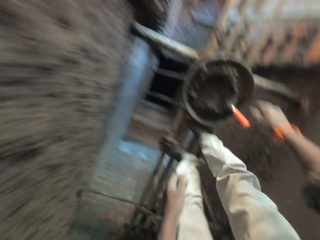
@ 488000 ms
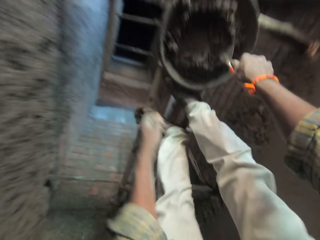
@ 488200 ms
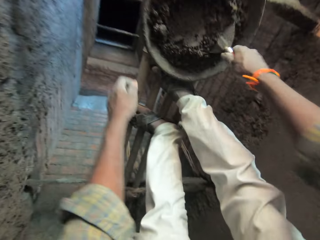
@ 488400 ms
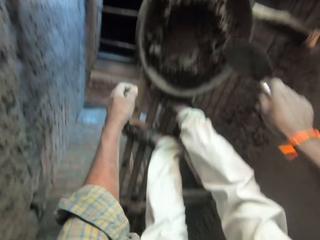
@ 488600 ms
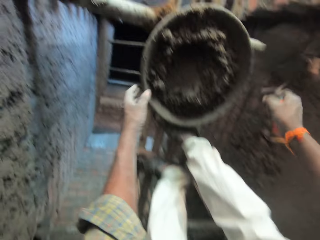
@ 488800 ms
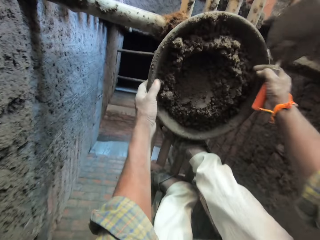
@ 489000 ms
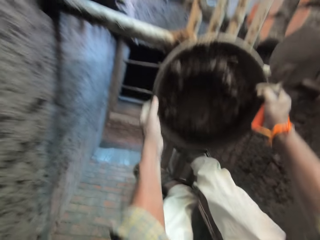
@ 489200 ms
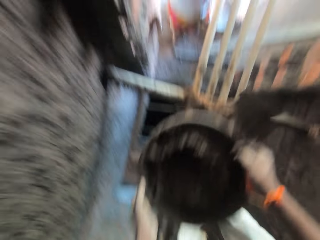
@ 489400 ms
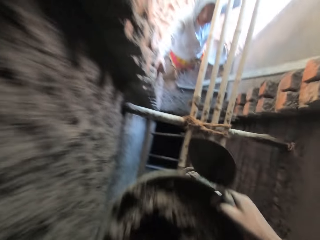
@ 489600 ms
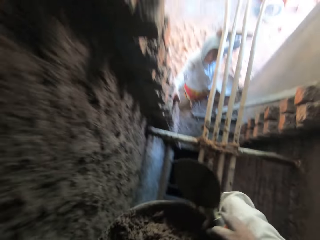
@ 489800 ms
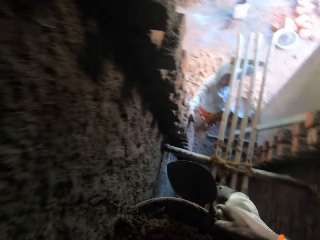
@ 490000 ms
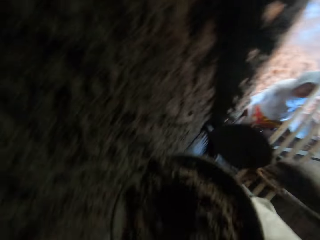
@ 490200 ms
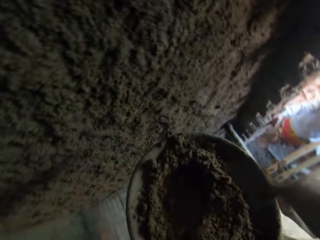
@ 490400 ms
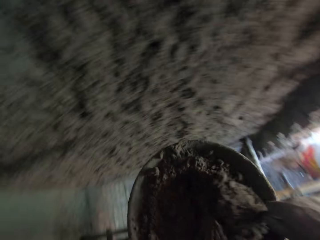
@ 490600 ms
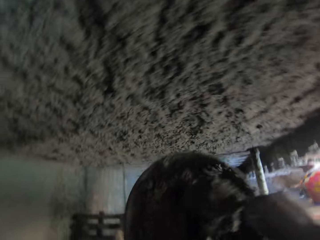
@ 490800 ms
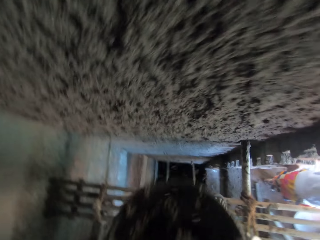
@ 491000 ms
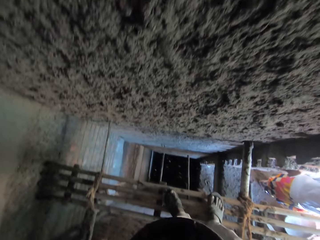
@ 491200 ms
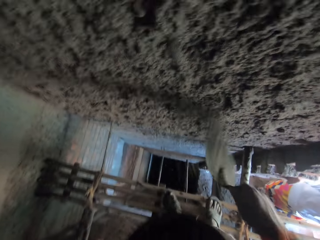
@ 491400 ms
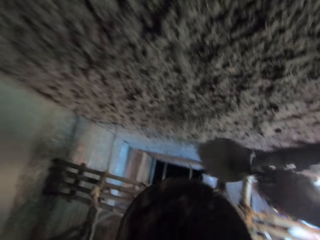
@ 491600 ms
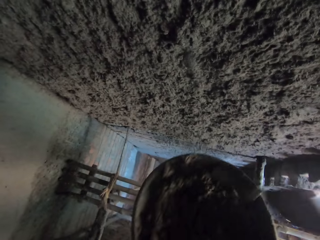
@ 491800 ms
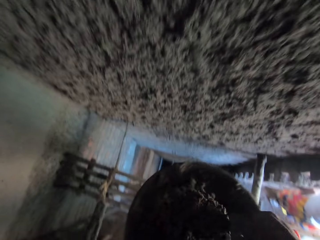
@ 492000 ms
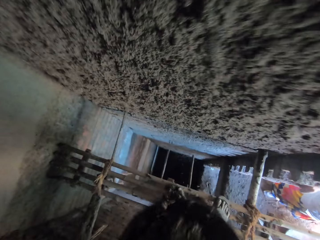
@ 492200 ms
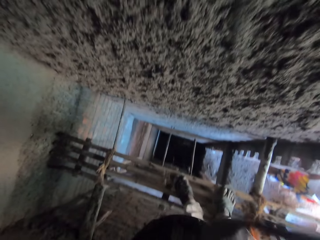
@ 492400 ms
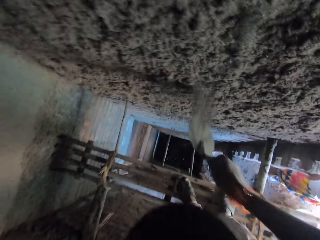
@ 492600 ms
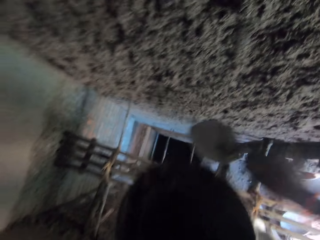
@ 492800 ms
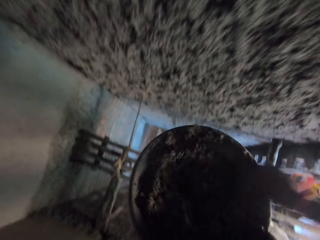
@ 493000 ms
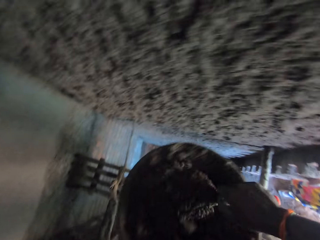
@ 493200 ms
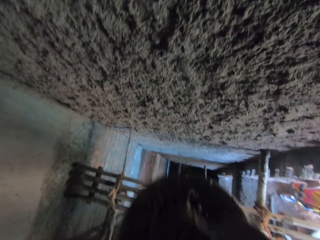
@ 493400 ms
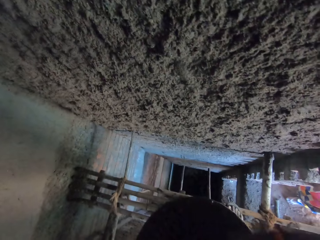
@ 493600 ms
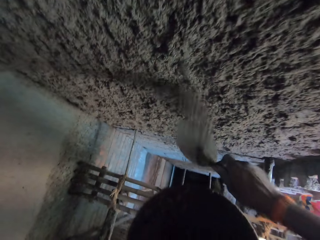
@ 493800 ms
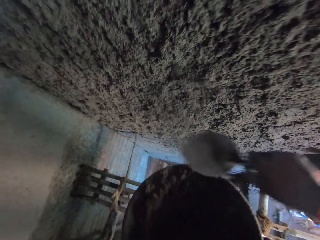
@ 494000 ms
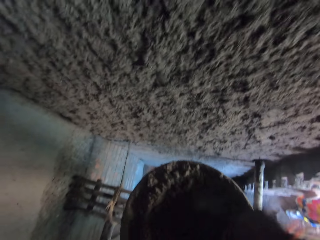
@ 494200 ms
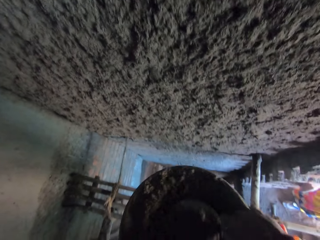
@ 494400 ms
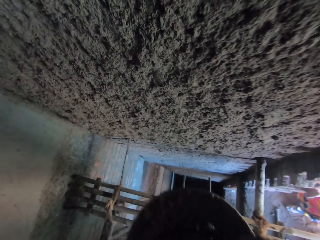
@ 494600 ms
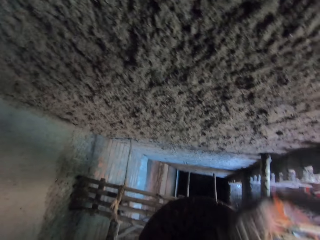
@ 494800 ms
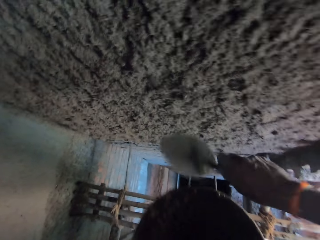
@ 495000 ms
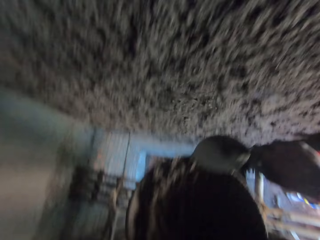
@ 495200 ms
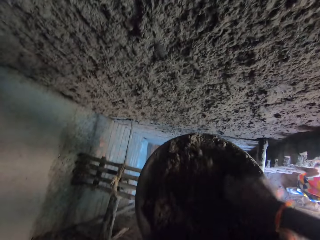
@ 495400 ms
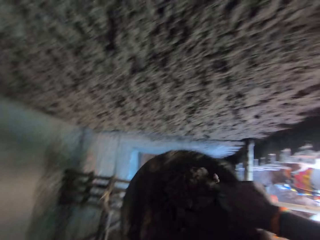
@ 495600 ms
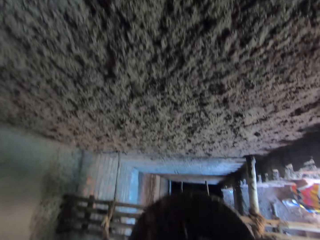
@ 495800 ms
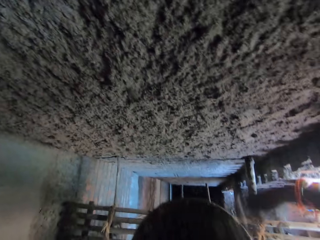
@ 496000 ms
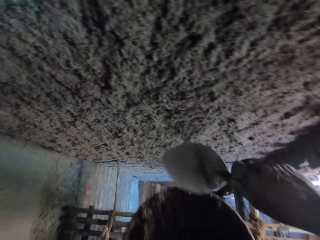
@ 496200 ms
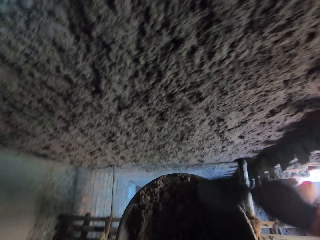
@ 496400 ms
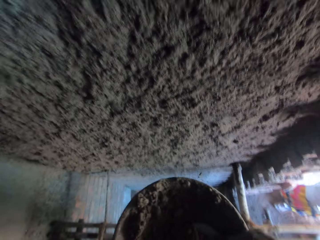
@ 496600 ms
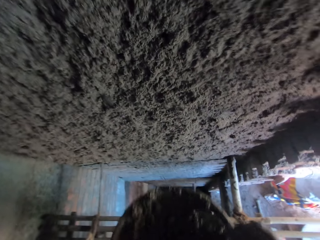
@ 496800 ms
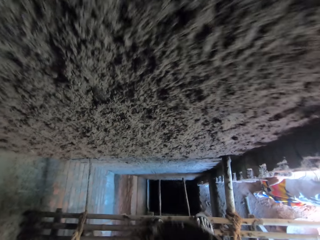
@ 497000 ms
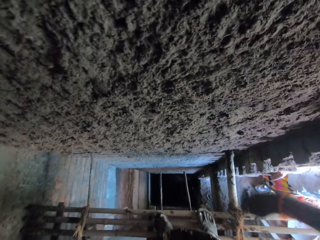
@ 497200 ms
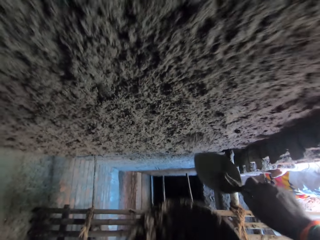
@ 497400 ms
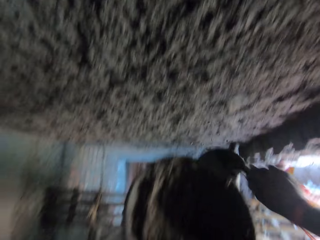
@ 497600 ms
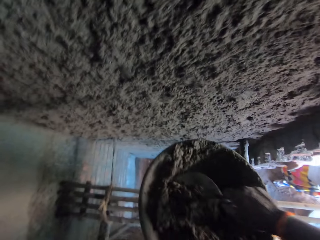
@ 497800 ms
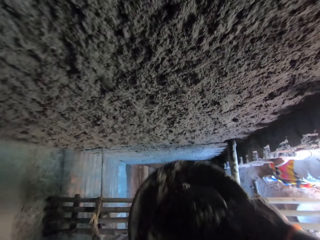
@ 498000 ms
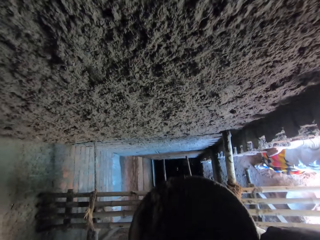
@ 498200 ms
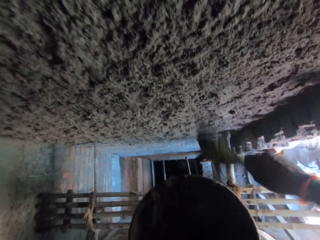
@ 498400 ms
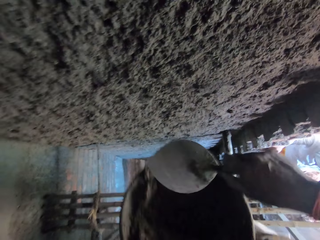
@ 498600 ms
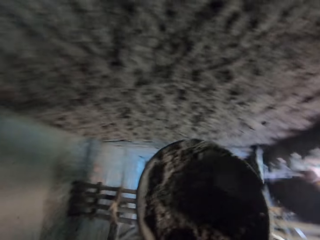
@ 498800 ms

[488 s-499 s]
The camera wearer picks up the hand trowel from the mortar in the head pan on the scaffold with his right hand. He picks up the head pan from the scaffold with both hands. He holds the head pan in his left hand. He scoops the mortar from the head pan in his left hand with the hand trowel in his right hand. He throws the mortar on the wall of the building with the hand trowel in his right hand. He scoops the mortar from the head pan in his left hand with the hand trowel in his right hand. He throws the mortar on the wall of the building with the hand trowel in his right hand. He scoops the mortar from the head pan in his left hand with the hand trowel in his right hand. He throws the mortar on the wall of the building with the hand trowel in his right hand. He scoops the mortar from the head pan in his left hand with the hand trowel in his right hand. He throws the mortar on the wall of the building with the hand trowel in his right hand. He scoops the mortar from the head pan in his left hand with the hand trowel in his right hand. He throws the mortar on the wall of the building with the hand trowel in his right hand. He scoops the mortar from the head pan in his left hand with the hand trowel in his right hand. He throws the mortar on the wall of the building with the hand trowel in his right hand. He scoops the mortar from the head pan in his left hand with the hand trowel in his right hand. He throws the mortar on the wall of the building with the hand trowel in his right hand.

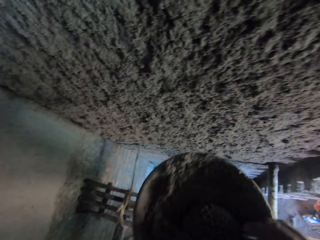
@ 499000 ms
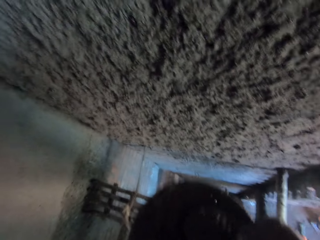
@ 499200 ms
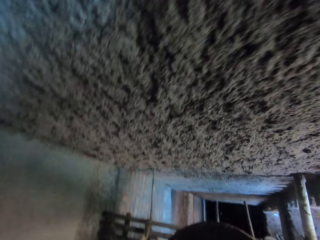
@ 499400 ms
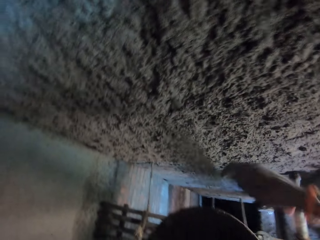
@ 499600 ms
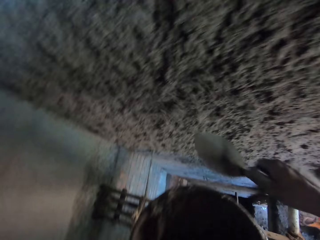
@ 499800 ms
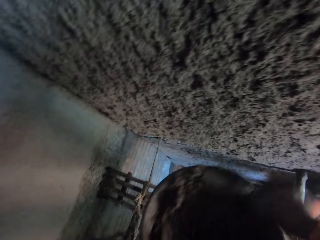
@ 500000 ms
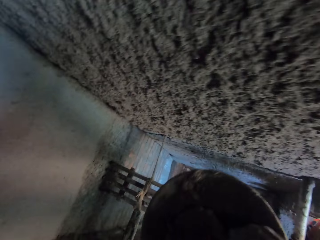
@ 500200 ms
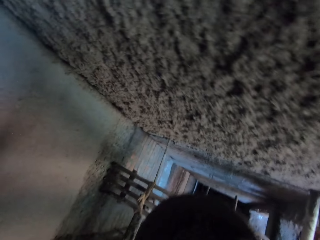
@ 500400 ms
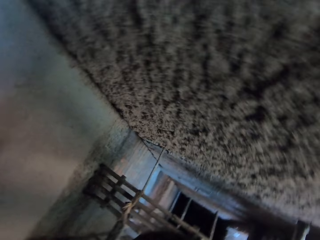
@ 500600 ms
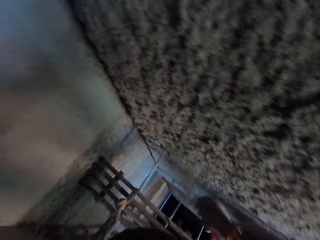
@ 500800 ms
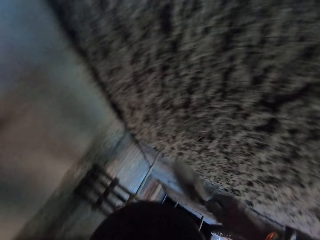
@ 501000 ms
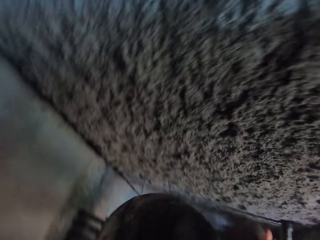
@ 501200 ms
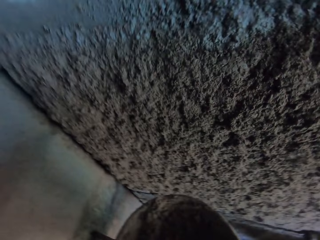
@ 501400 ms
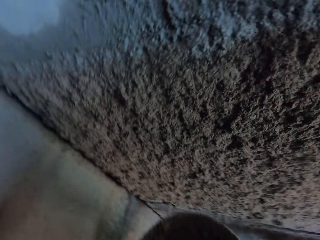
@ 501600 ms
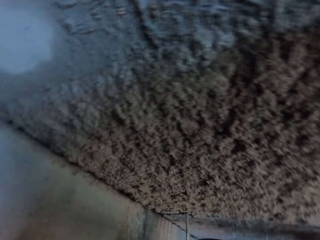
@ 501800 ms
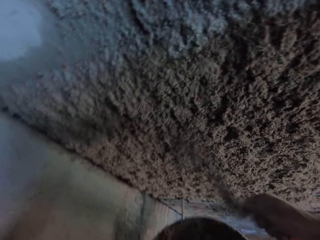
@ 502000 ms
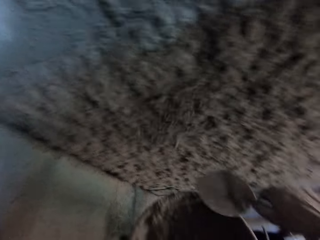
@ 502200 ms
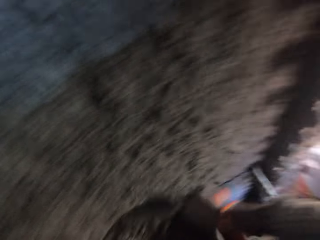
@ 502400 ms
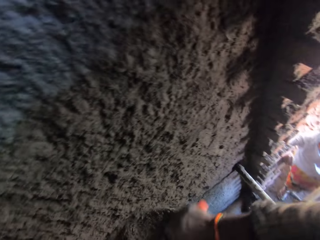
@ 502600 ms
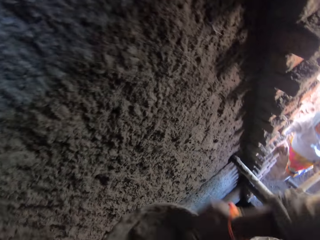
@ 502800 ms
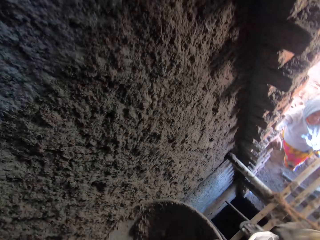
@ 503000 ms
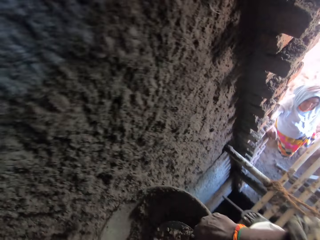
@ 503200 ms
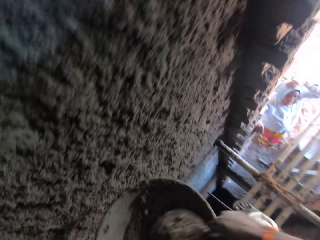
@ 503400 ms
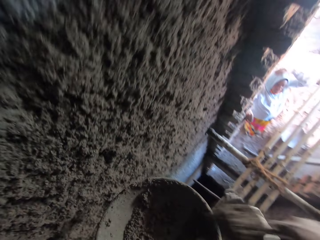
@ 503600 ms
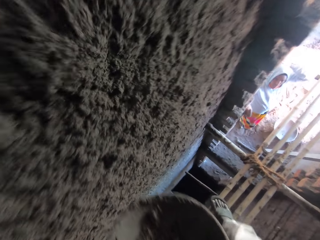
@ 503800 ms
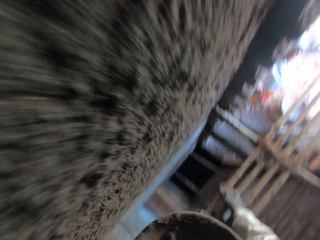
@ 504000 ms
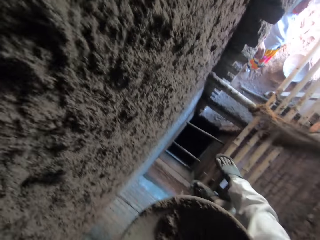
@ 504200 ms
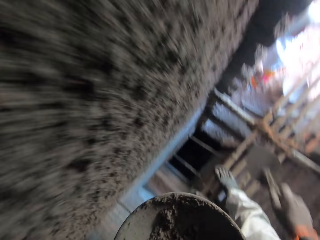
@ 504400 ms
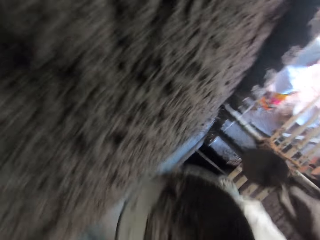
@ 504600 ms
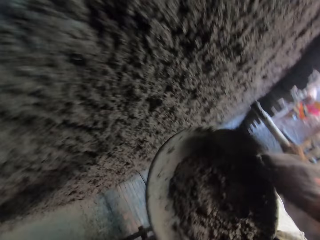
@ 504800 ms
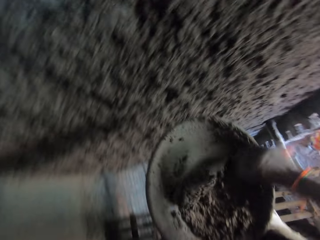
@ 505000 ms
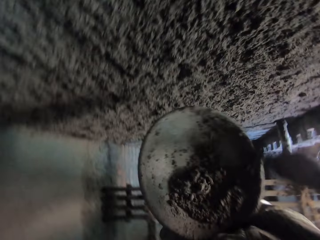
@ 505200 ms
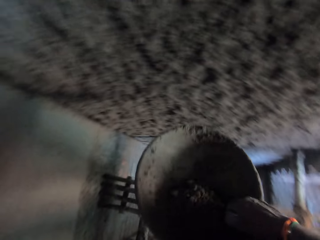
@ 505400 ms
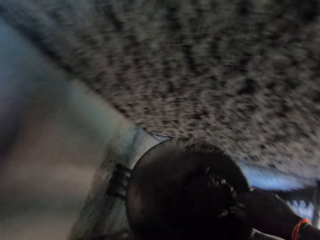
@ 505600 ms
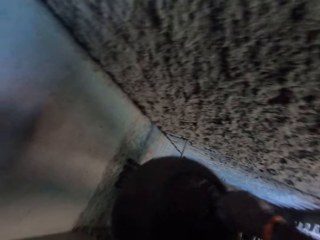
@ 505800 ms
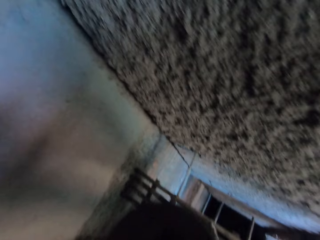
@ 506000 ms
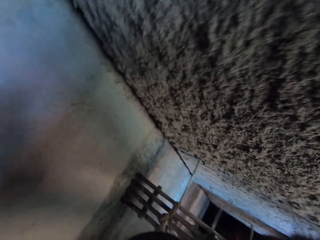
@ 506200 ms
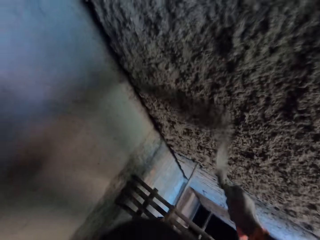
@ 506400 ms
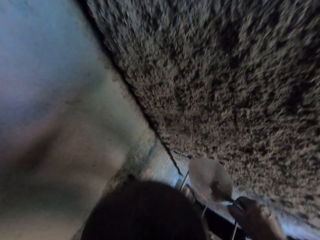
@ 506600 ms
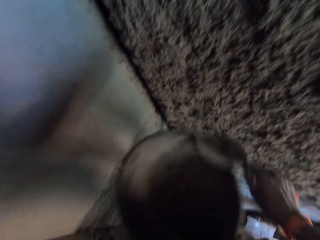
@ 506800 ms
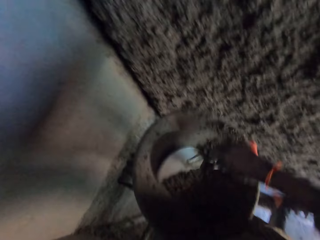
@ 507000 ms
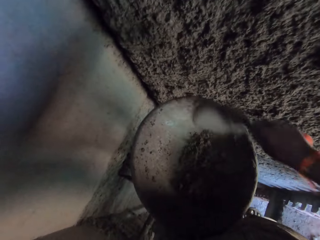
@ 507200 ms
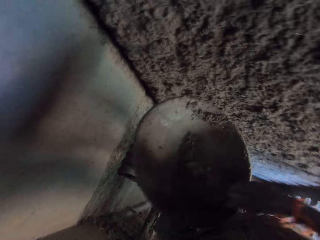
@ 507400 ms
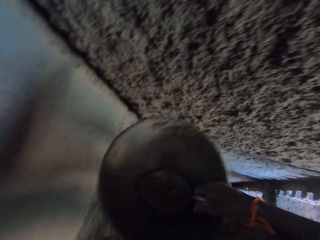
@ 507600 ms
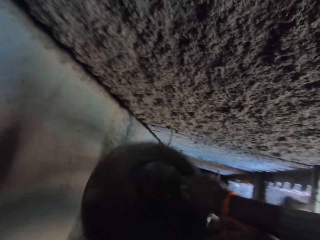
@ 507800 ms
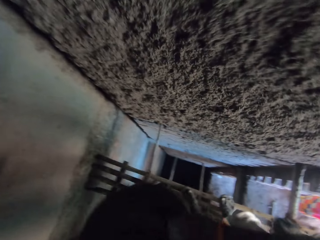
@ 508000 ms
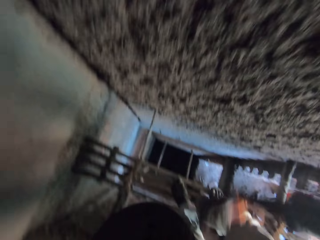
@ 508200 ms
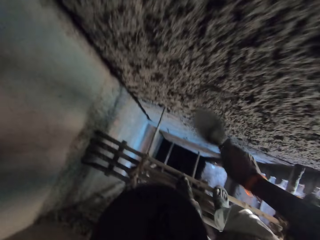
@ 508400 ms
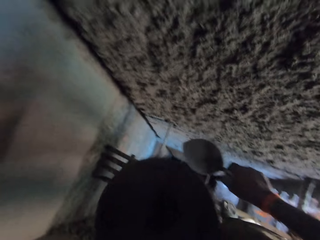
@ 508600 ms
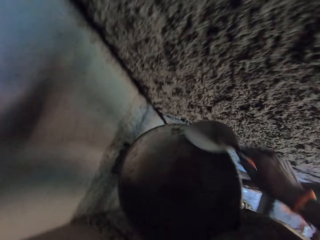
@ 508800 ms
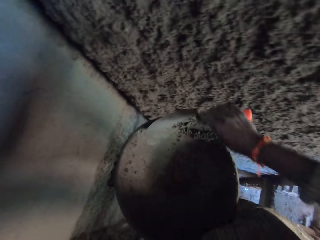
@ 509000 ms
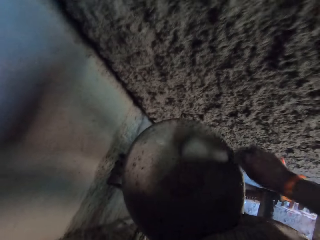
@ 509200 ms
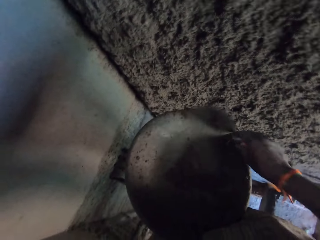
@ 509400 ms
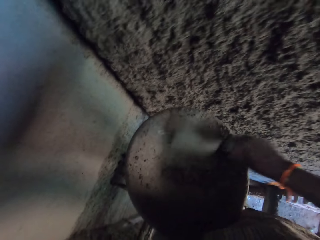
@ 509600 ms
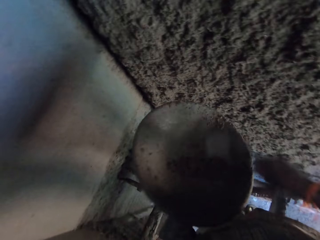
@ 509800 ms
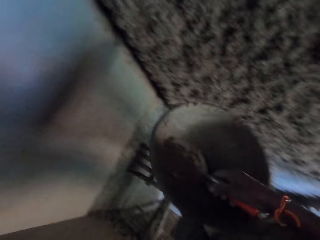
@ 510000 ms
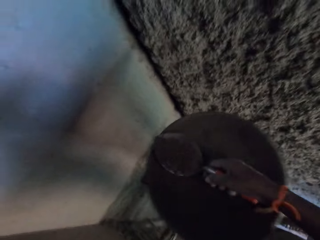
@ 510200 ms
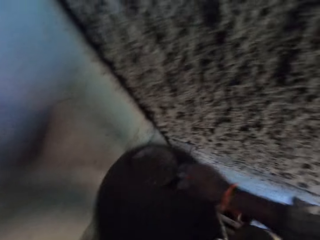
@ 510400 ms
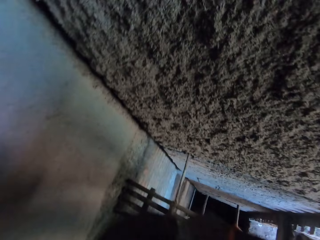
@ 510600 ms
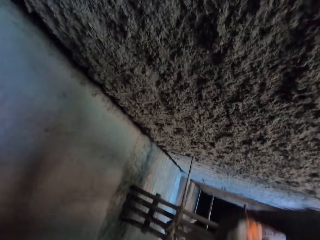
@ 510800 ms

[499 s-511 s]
The camera wearer scoops mortar from the head pan in his left hand with the hand trowel in his right hand. He throws the mortar on the wall of the building with the hand trowel in his right hand. He scoops the mortar from the head pan in his left hand with the hand trowel in his right hand. He throws the mortar on the wall of the building with the hand trowel in his right hand. He scoops the mortar from the head pan in his left hand with the hand trowel in his right hand. He throws the mortar on the wall of the building with the hand trowel in his right hand. He gathers some mortar in the head pan in his left hand with the hand trowel in his right hand. He scoops the mortar from the head pan in his left hand with the hand trowel in his right hand. He throws the mortar on the wall of the building with the hand trowel in his right hand. He gathers some mortar in the head pan in his left hand with the hand trowel in his right hand. He scoops the mortar from the head pan in his left hand with the hand trowel in his right hand. He throws the mortar on the wall of the building with the hand trowel in his right hand. He gathers some mortar in the head pan in his left hand with the hand trowel in his right hand. He scoops the mortar from the head pan in his left hand with the hand trowel in his right hand. He throws the mortar on the wall of the building with the hand trowel in his right hand. He gathers some mortar in the head pan in his left hand with the hand trowel in his right hand. He scoops the mortar from the head pan in his left hand with the hand trowel in his right hand.
